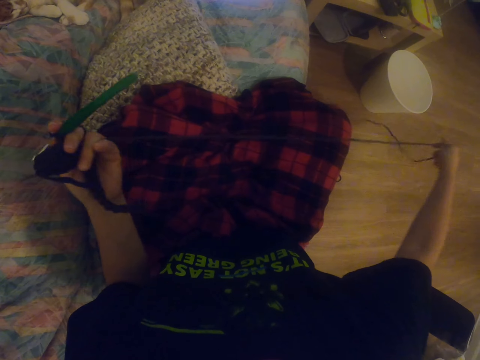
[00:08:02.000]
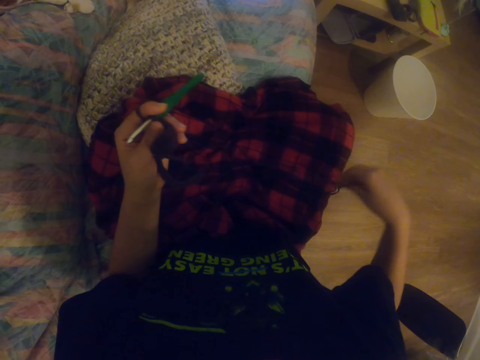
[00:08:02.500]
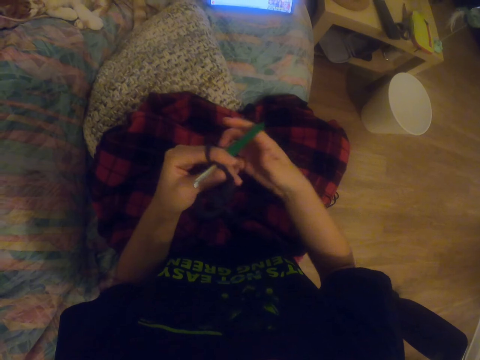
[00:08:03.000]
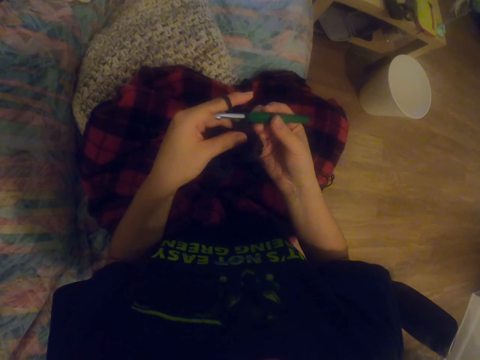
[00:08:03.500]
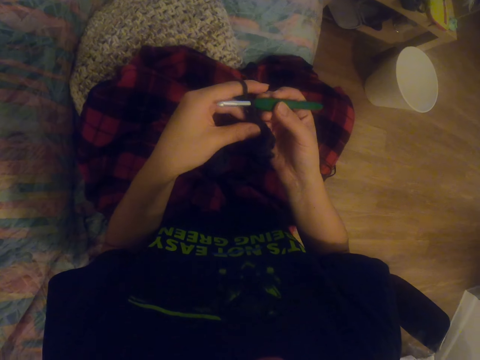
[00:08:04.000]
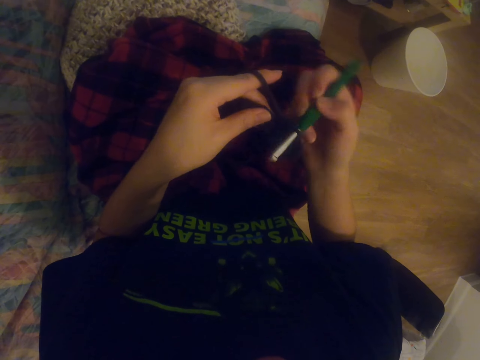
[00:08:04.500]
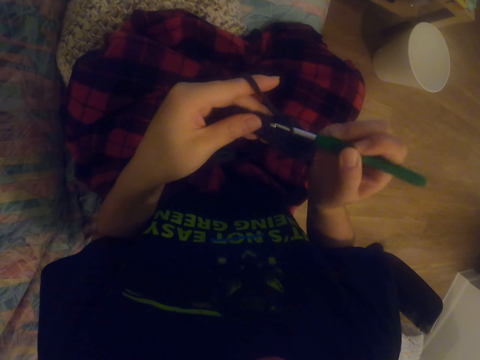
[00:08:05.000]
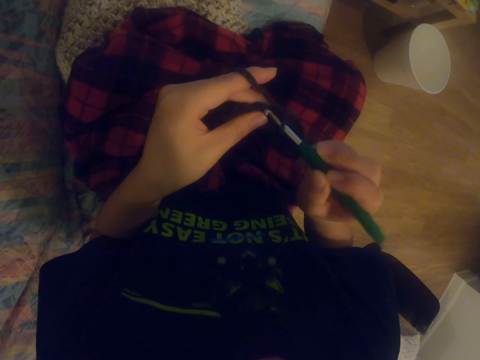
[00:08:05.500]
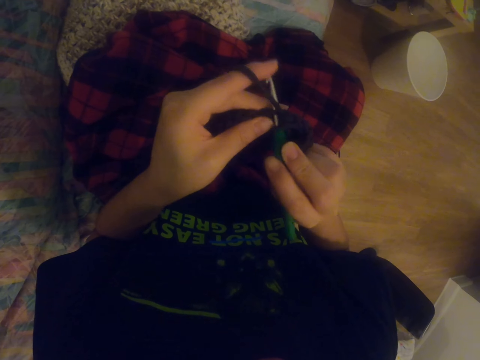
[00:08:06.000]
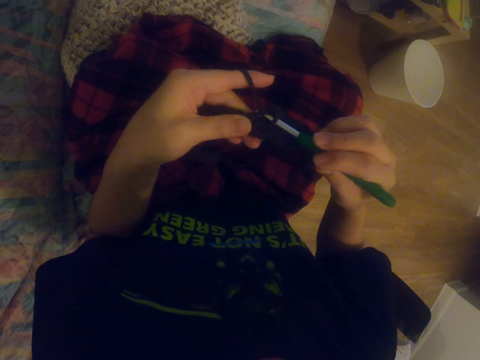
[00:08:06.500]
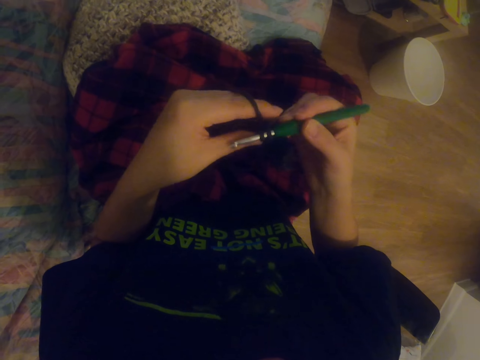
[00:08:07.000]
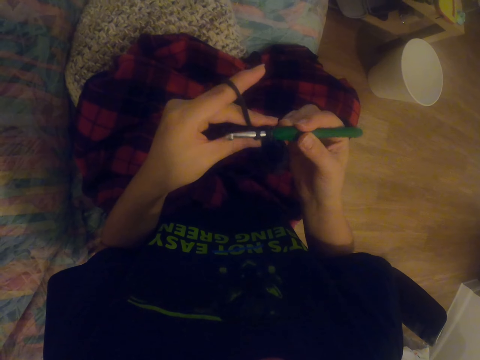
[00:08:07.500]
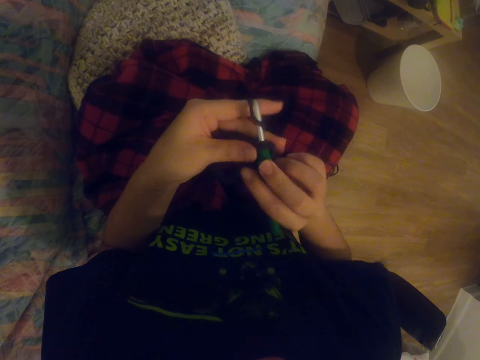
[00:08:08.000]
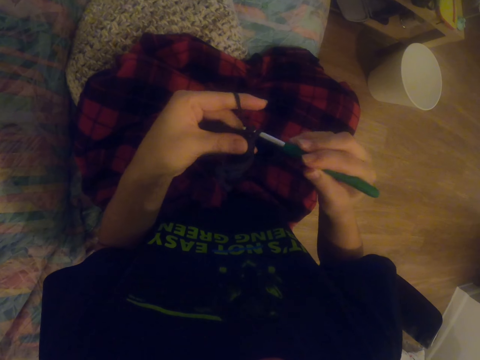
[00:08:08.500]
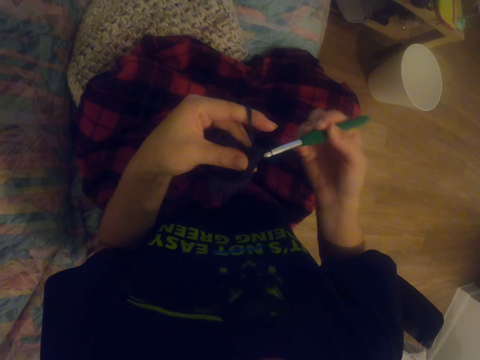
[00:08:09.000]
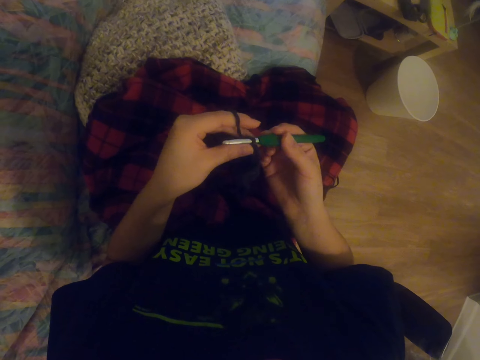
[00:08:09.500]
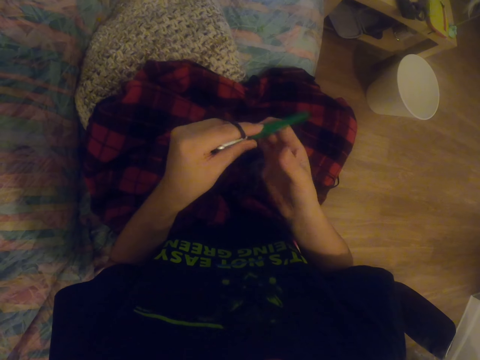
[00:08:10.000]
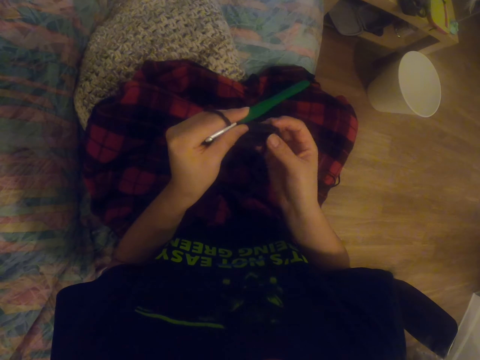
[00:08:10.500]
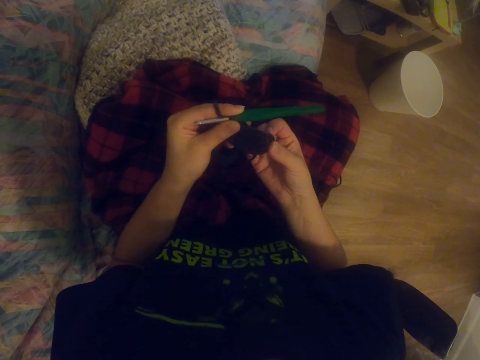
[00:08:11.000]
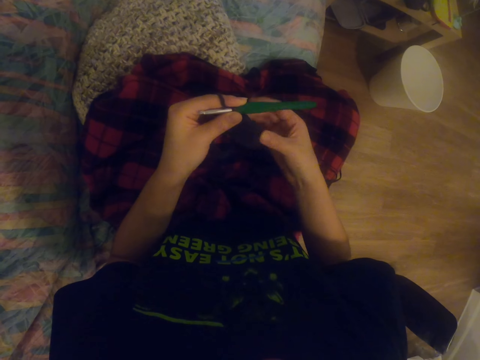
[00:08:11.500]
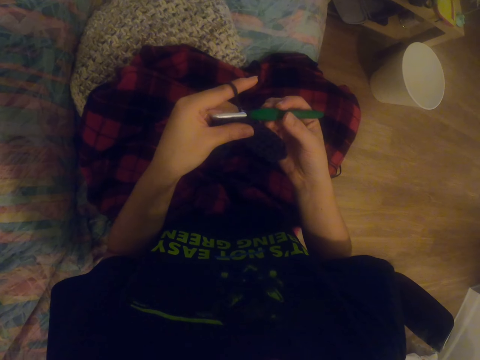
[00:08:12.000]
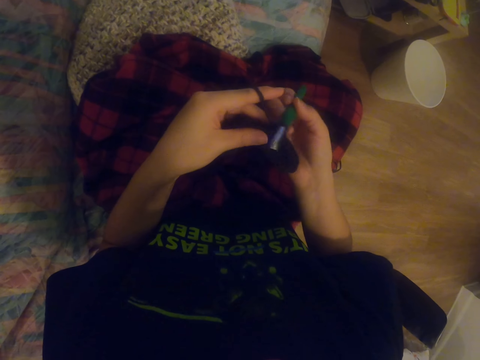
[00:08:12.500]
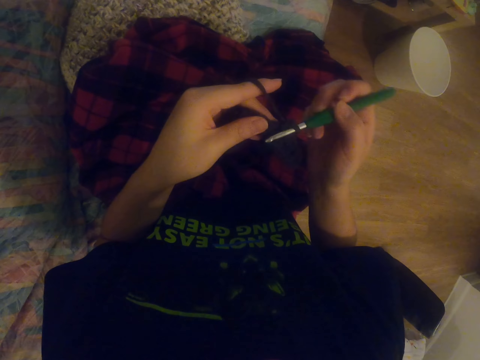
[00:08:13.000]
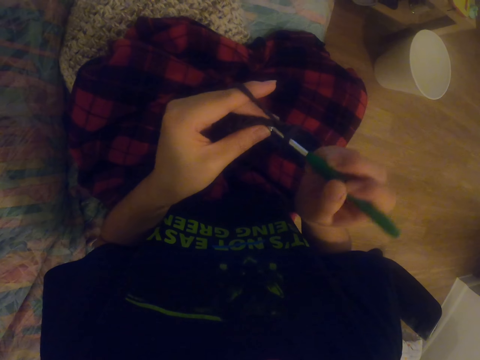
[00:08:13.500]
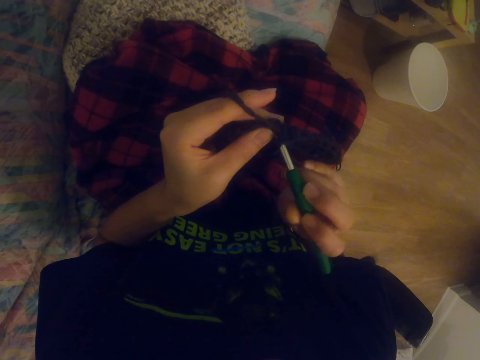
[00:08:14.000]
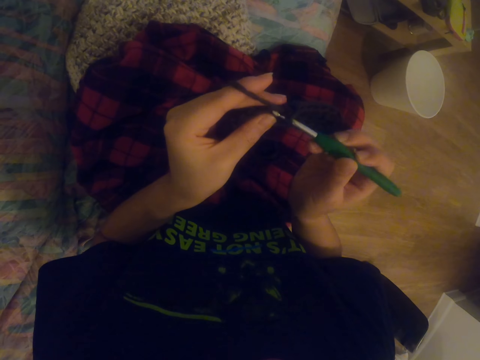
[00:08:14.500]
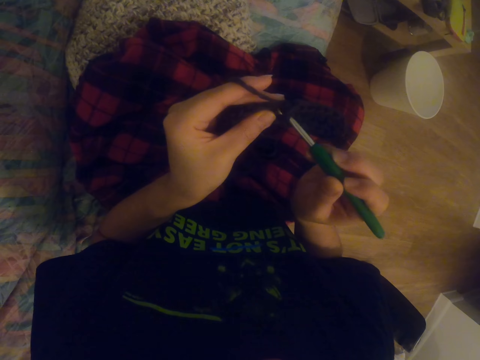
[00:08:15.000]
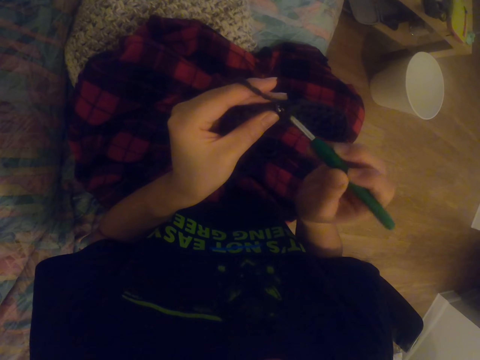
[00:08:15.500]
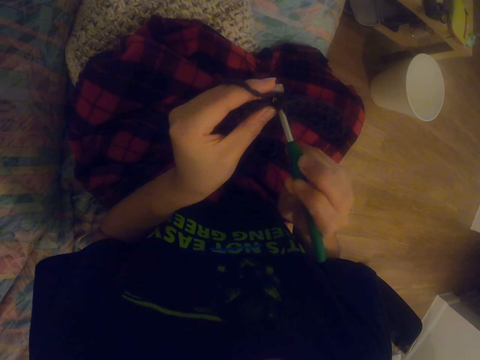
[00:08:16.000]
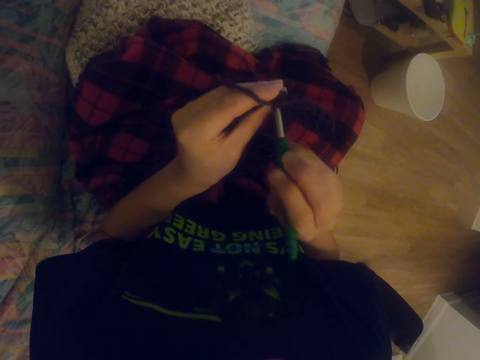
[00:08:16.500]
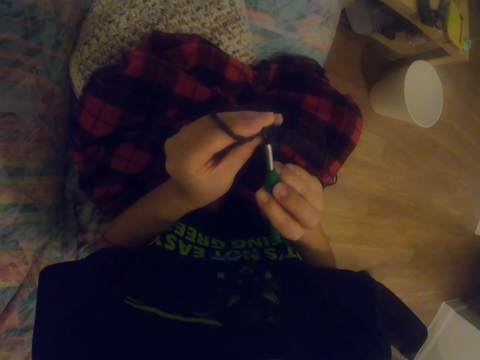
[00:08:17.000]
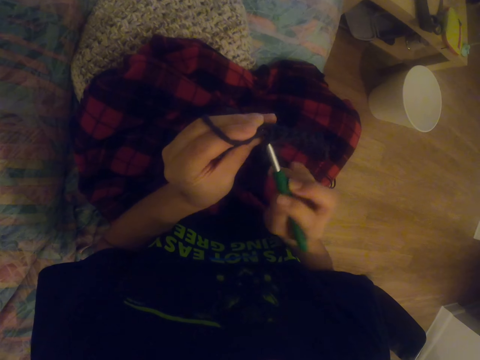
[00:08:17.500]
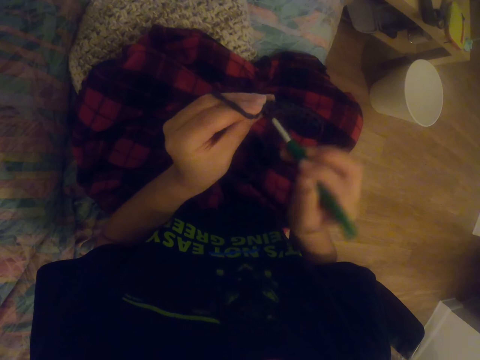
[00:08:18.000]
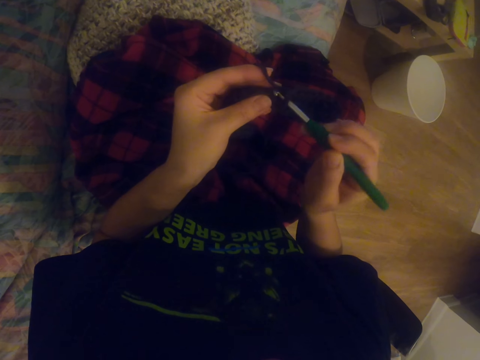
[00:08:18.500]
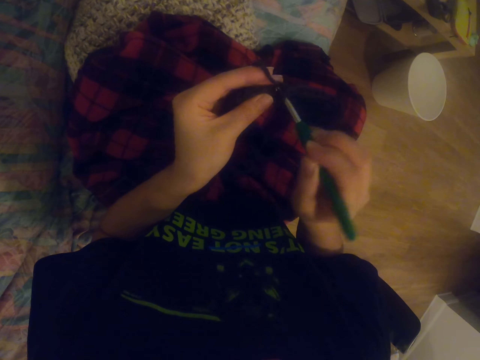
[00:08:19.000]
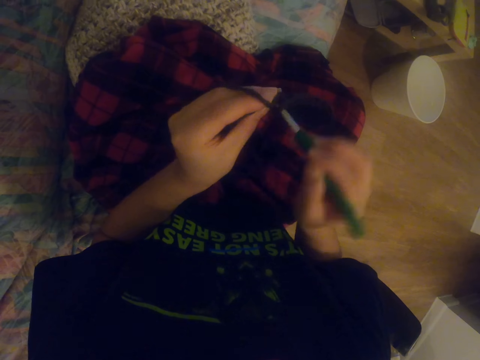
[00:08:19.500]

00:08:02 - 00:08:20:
The camera wearer pulls the fabric. They unfold the yarn. They hold the crochet hook. They knit a sock with the knitting needle. They knit the sock with the knitting needle again. They stretch the fabric. They straighten the sock. They knit the fabric. They knit the sock with the knitting needle.

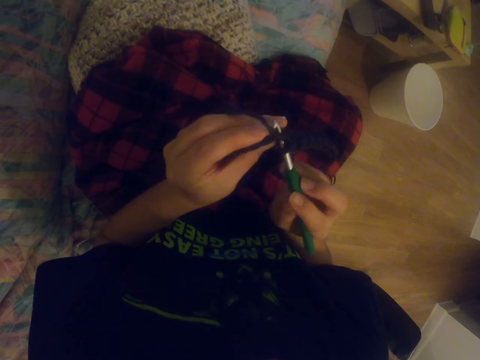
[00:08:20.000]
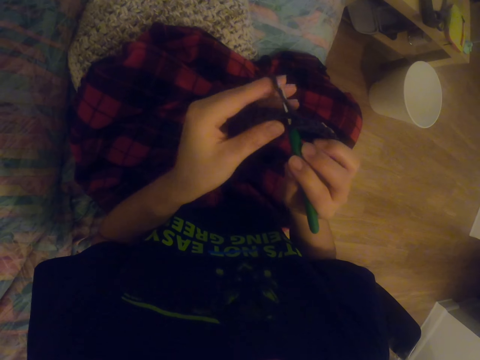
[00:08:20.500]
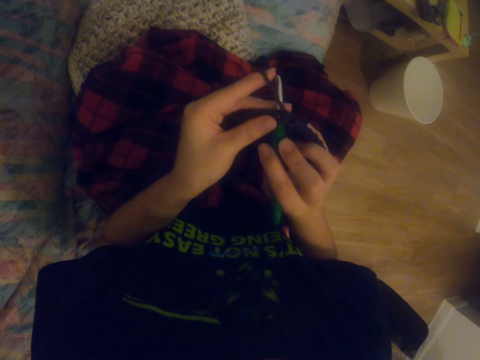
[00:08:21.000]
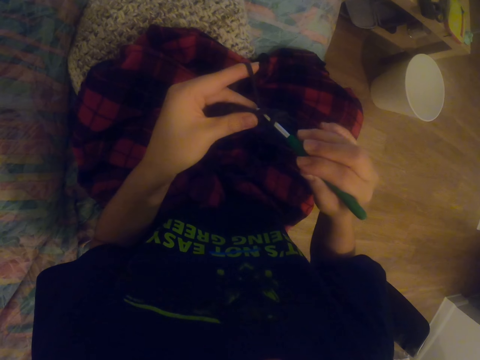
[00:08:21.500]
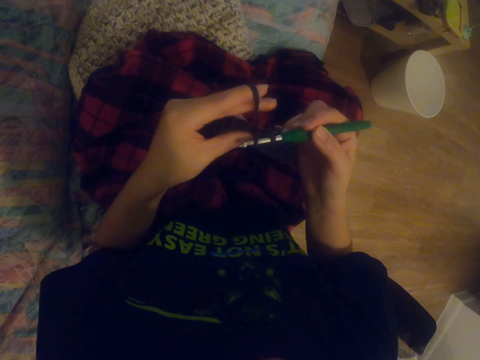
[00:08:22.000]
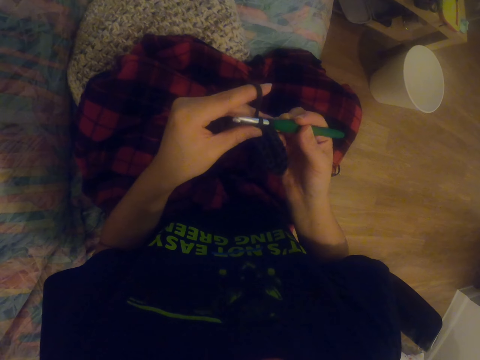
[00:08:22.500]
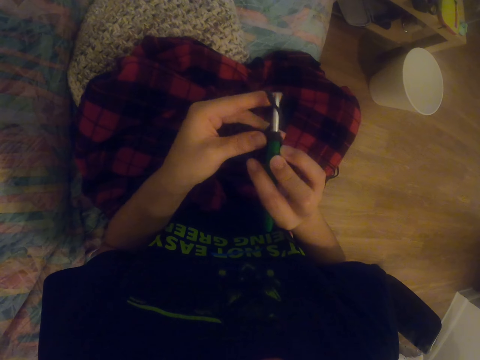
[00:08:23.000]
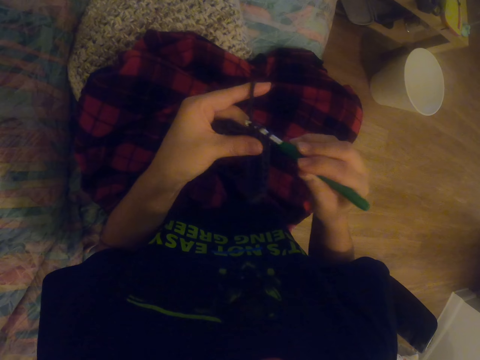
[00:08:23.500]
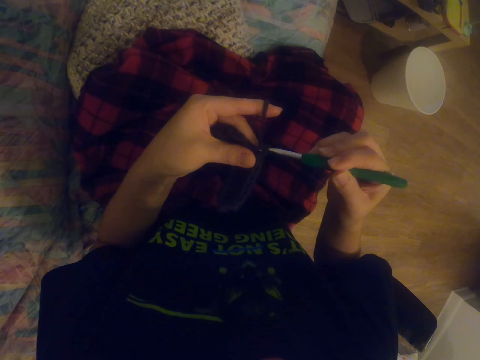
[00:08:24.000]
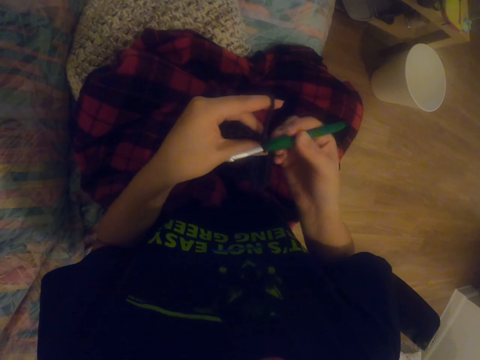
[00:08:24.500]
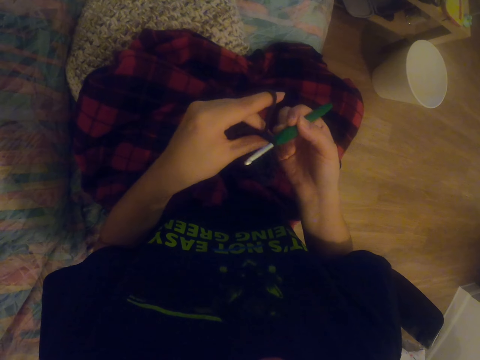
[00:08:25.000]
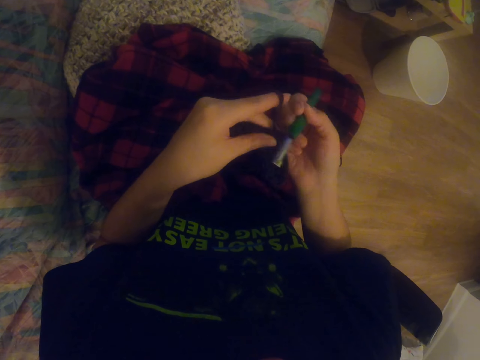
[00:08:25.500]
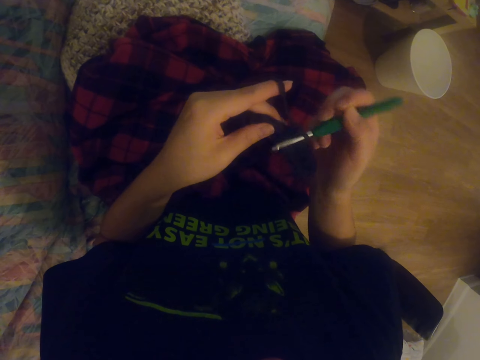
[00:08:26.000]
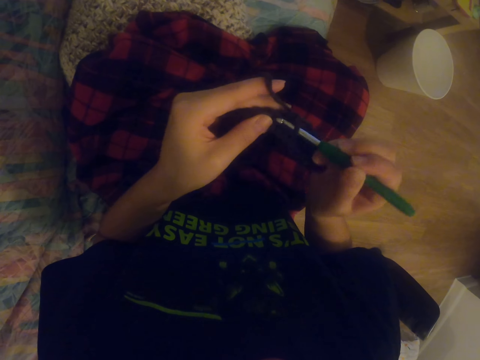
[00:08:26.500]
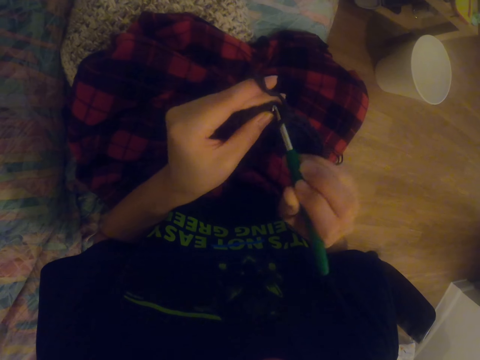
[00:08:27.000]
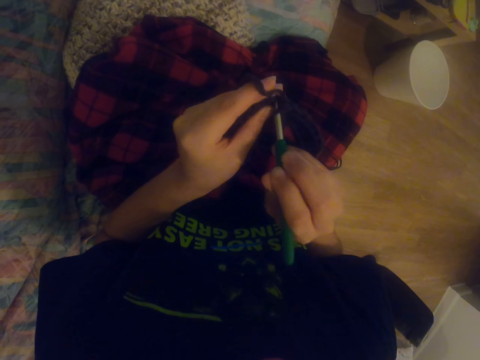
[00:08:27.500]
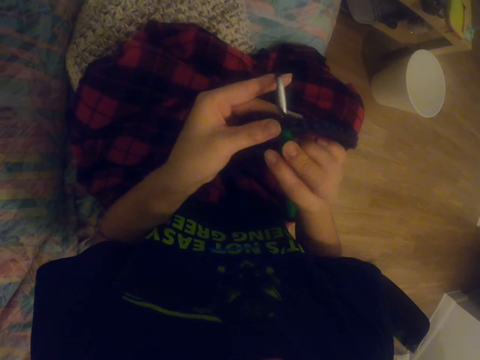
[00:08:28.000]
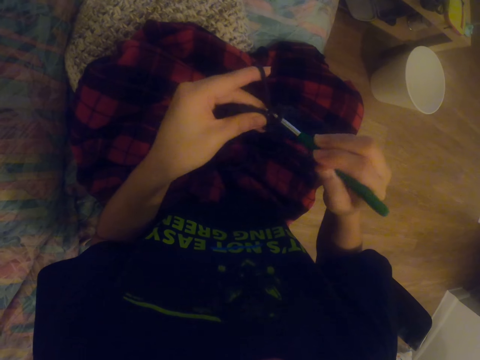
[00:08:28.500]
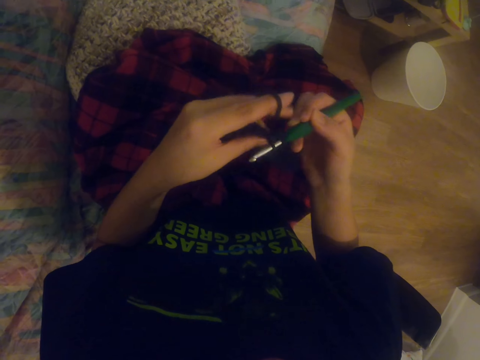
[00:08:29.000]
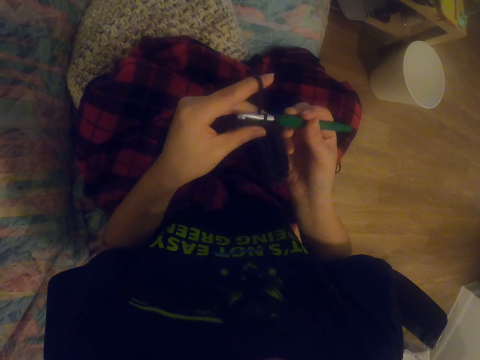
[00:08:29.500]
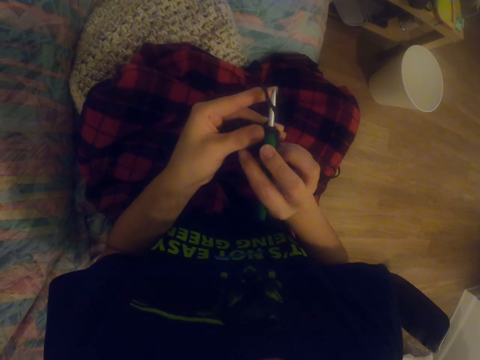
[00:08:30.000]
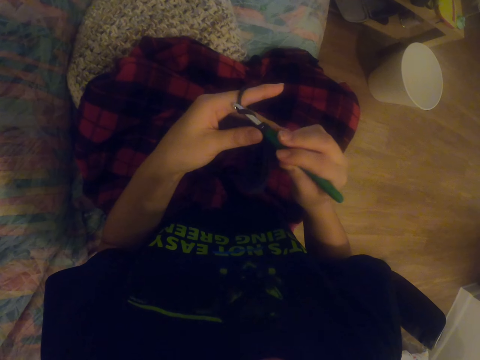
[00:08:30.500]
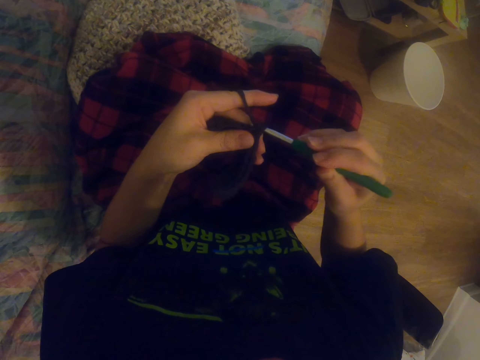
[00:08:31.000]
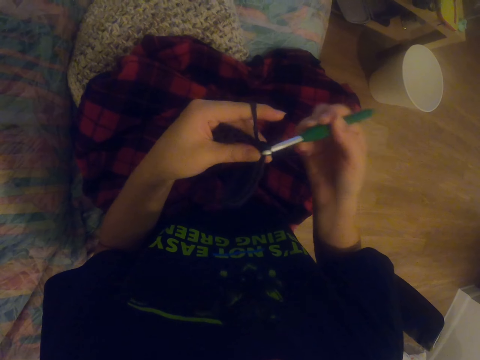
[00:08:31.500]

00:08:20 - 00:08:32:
The camera wearer knits a sock with the knitting needle. They knit the sock with the knitting needle repeatedly.
